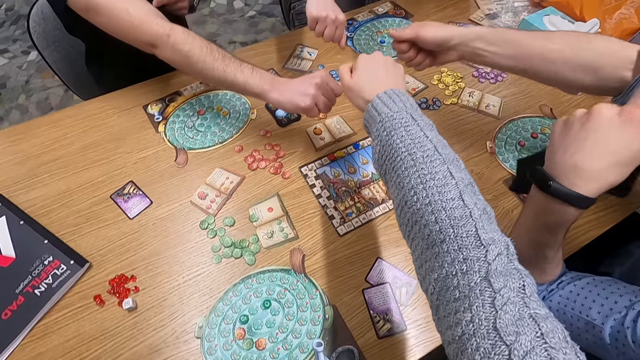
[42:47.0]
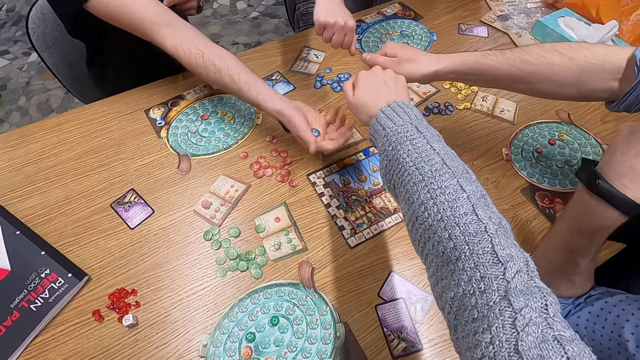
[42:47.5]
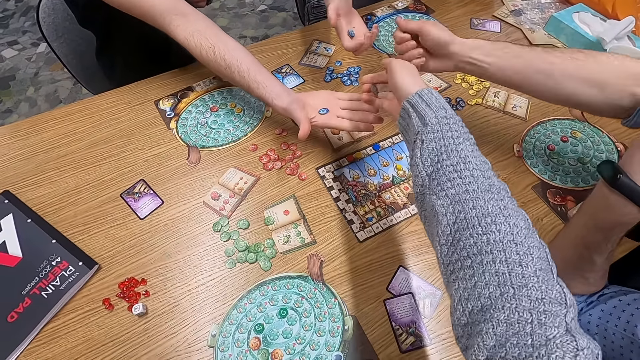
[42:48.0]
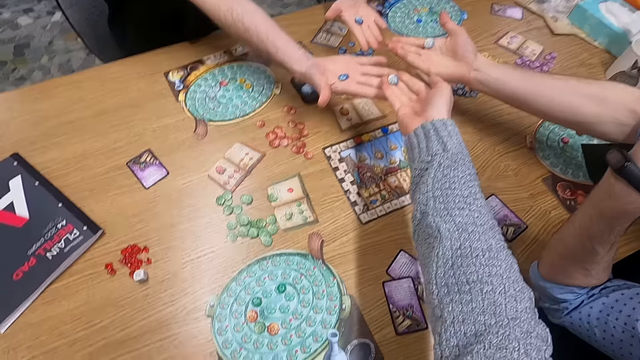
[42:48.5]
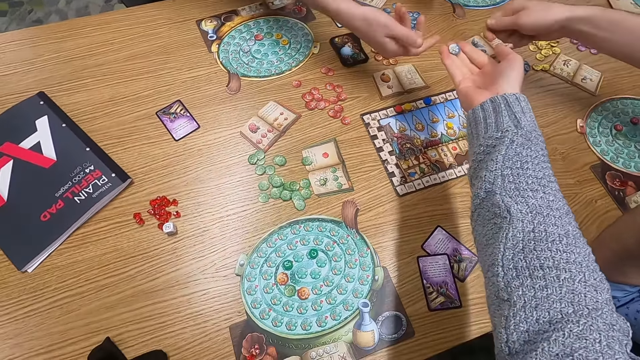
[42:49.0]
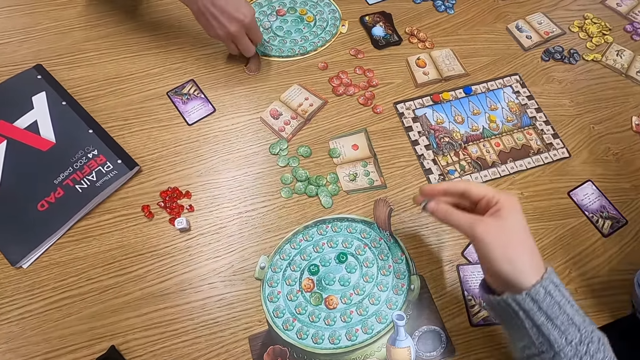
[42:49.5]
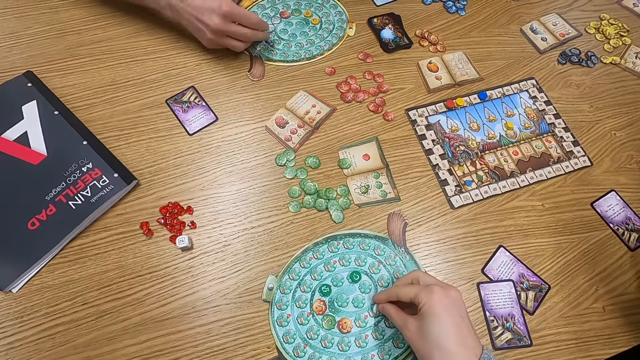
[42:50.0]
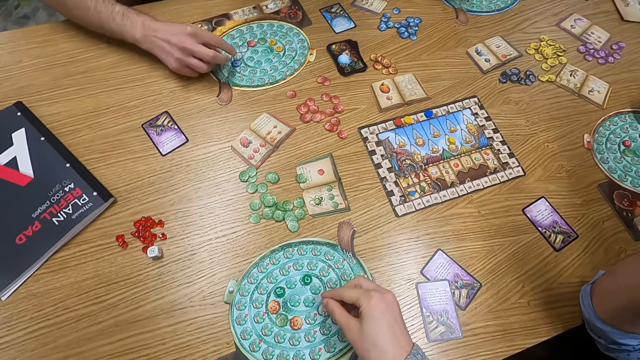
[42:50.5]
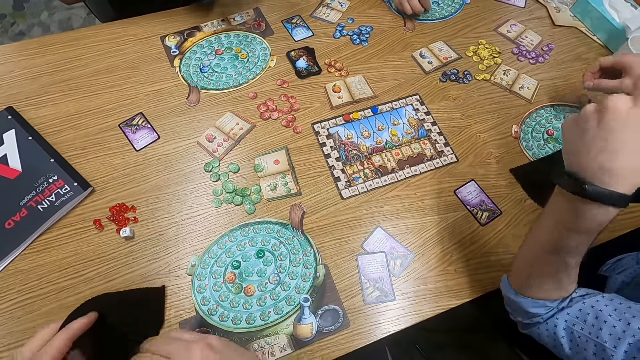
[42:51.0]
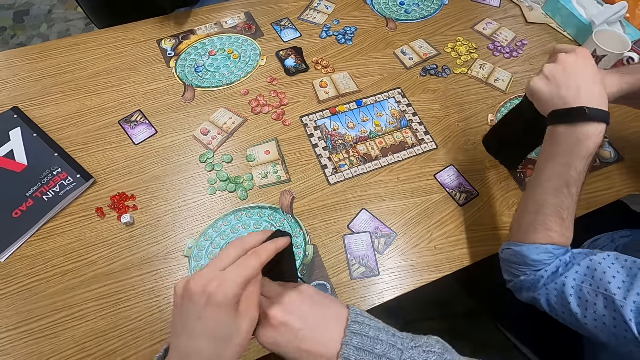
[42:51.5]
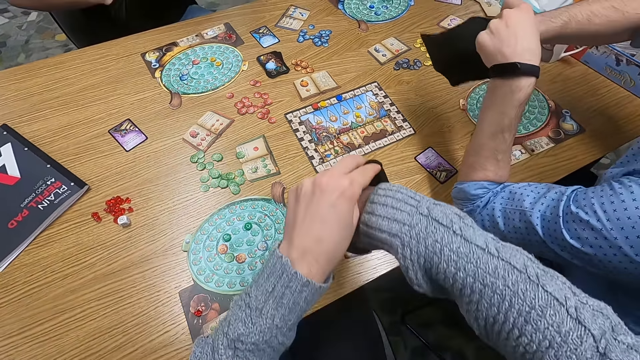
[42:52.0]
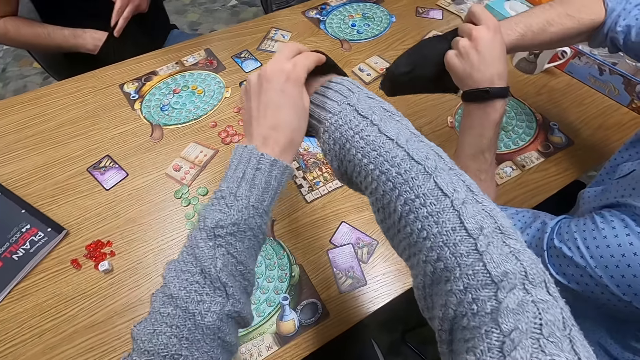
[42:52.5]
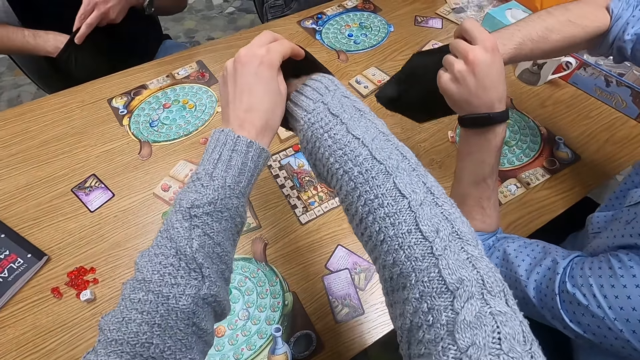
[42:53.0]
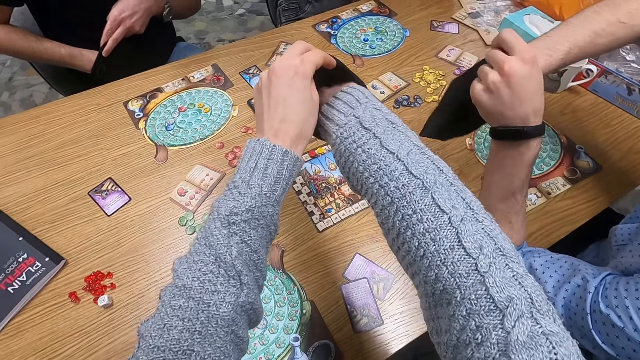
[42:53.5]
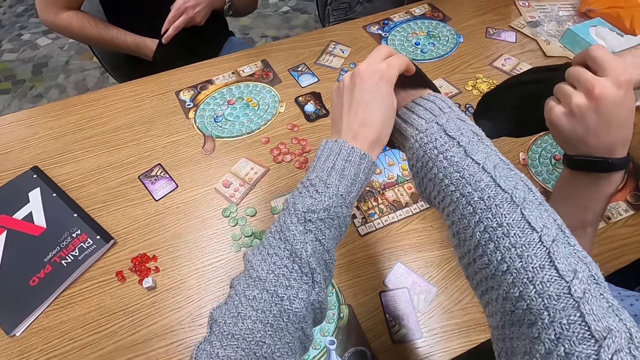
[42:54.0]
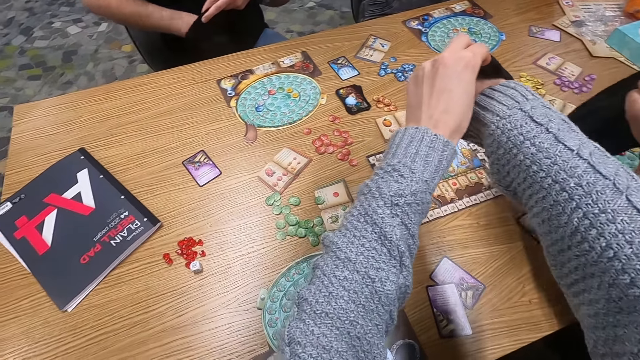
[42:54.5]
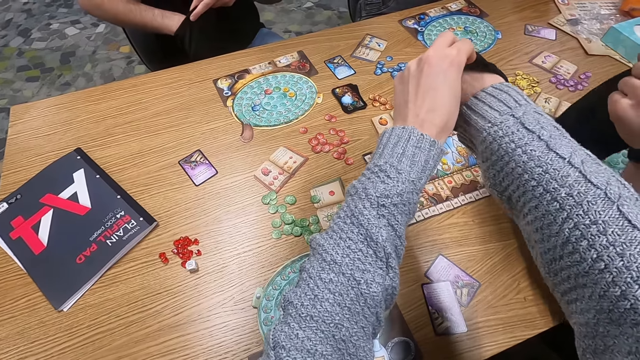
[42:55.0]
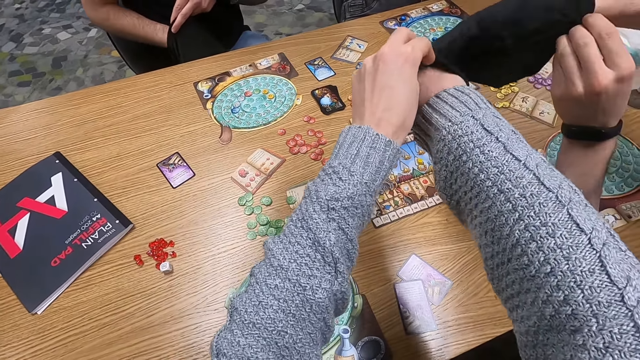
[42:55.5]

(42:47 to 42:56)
The camera wearer stretches his hand. A man stretches his hand. A woman stretches her hand. The camera wearer unfolds his hands. The woman unfolds her hands. Another man unfolds his hand. The first man unfolds his hand. A person holds a dice on the hand. Another person holds a dice on the hand. A third person holds a dice on the hand. The camera wearer holds a dice on the hand. The other man plays a game. The camera wearer plays a game. The first person places down a dice. The camera wearer places down a dice. The first man plays a game. The woman plays a game. The first man puts his hands in a small bag. The camera wearer puts his hand in the small bag. He shakes the bag. The third person shakes a bag. The first man picks something. The camera wearer picks something.

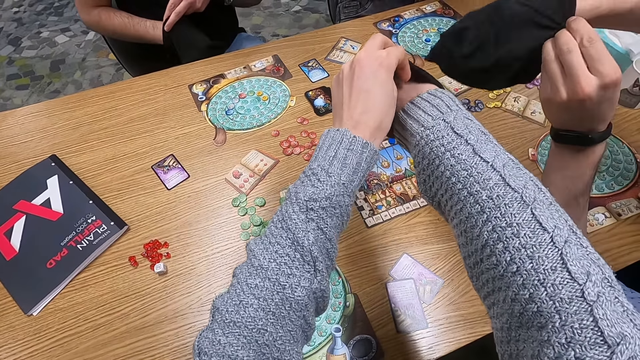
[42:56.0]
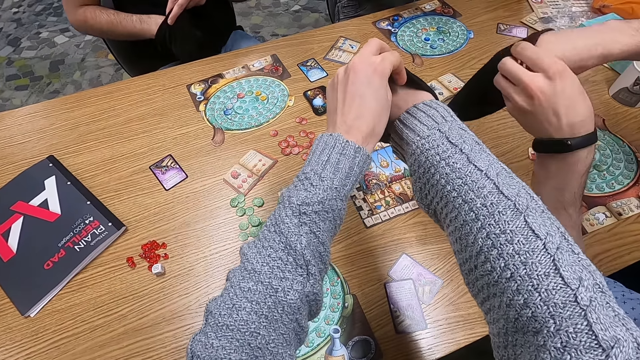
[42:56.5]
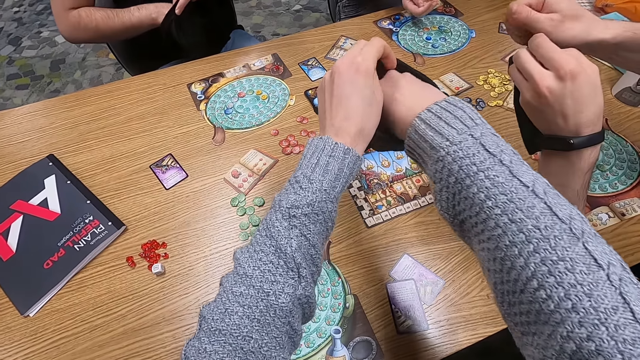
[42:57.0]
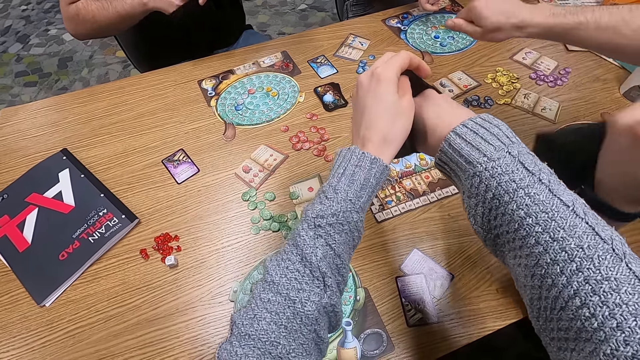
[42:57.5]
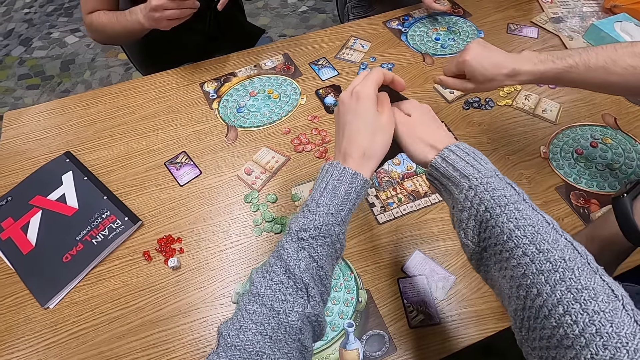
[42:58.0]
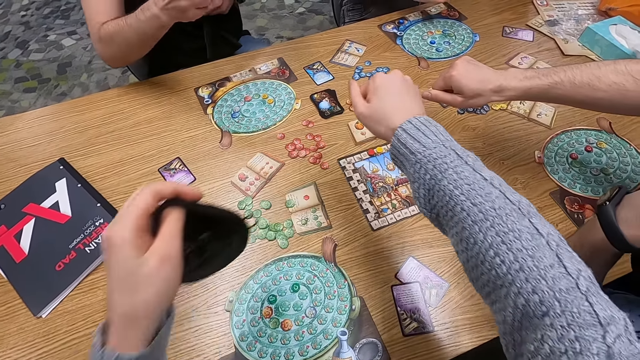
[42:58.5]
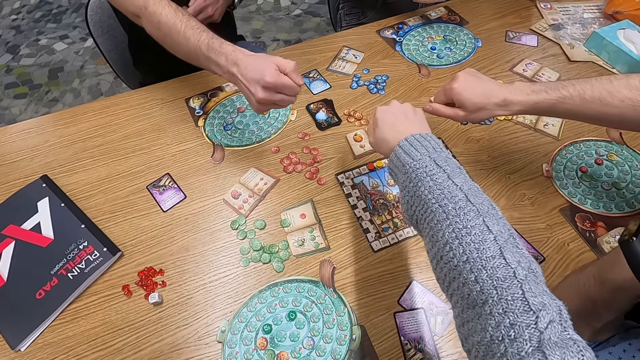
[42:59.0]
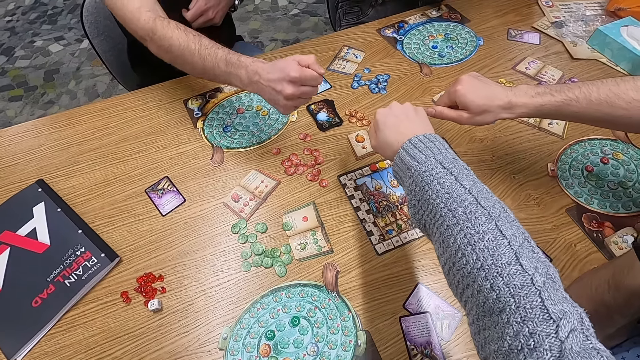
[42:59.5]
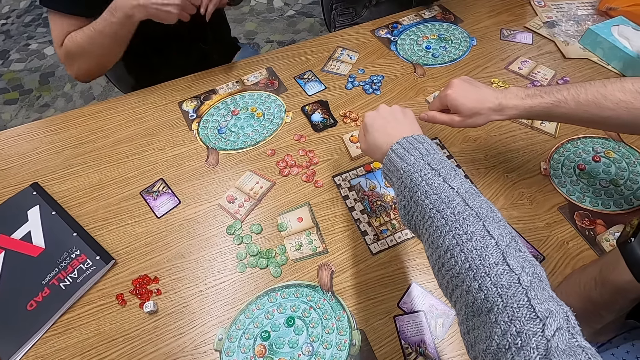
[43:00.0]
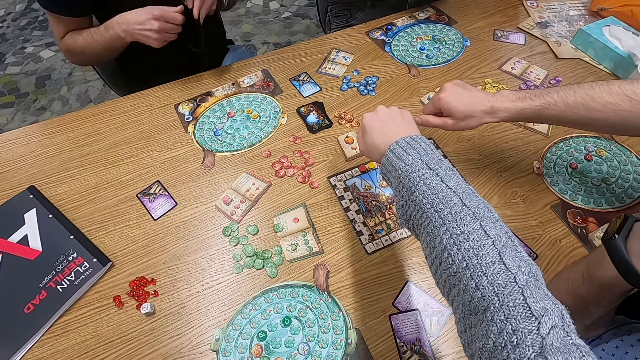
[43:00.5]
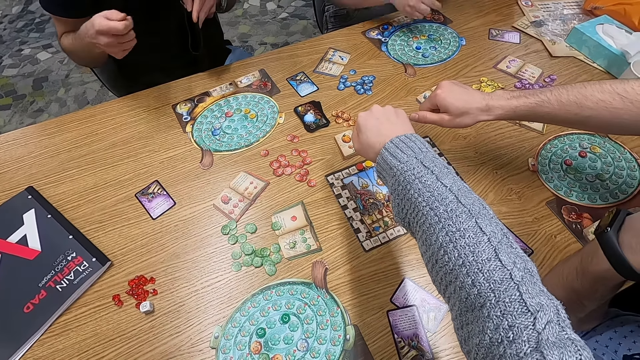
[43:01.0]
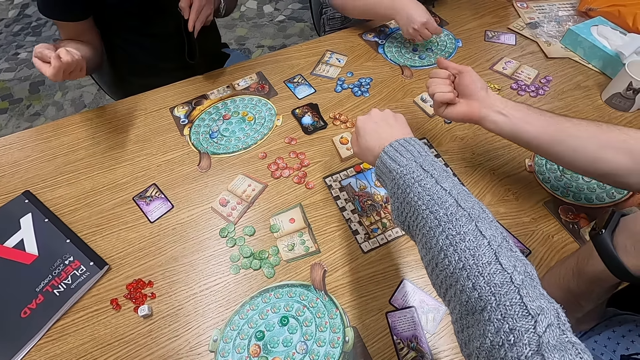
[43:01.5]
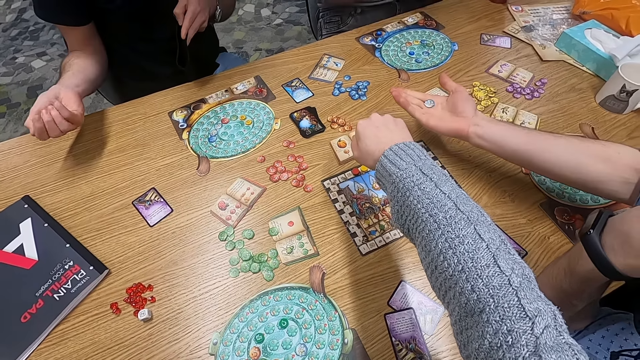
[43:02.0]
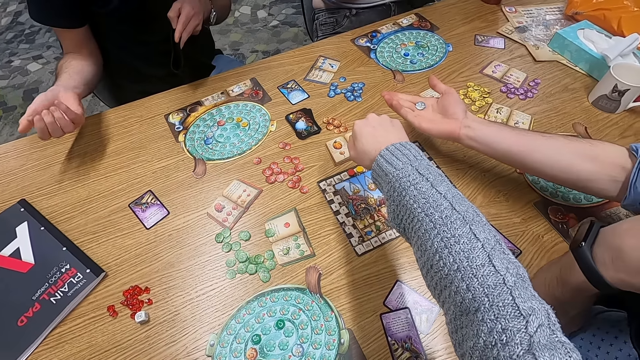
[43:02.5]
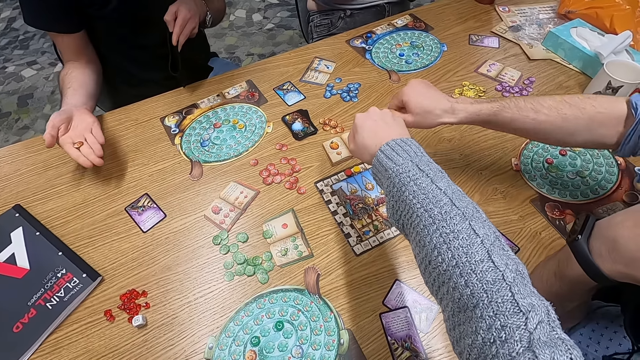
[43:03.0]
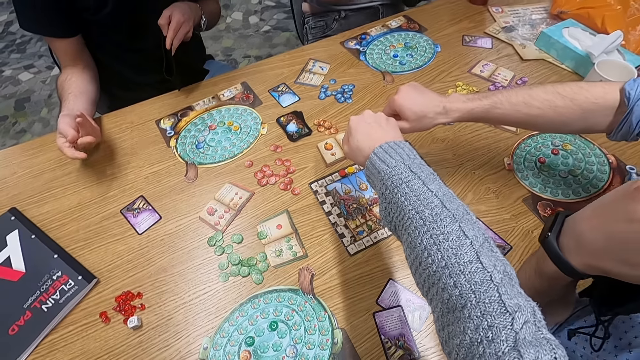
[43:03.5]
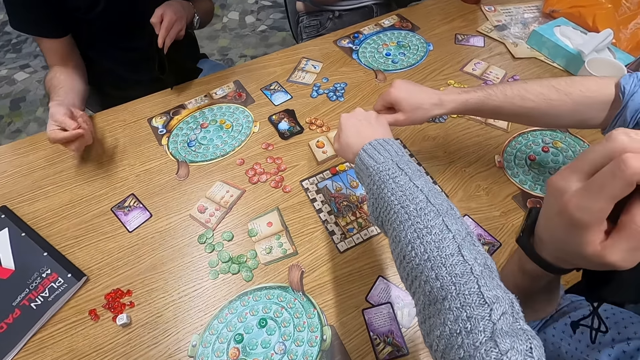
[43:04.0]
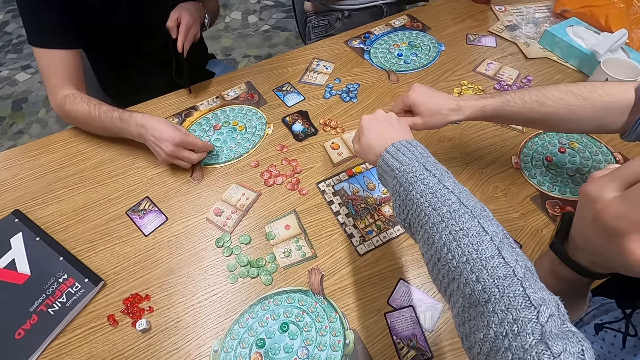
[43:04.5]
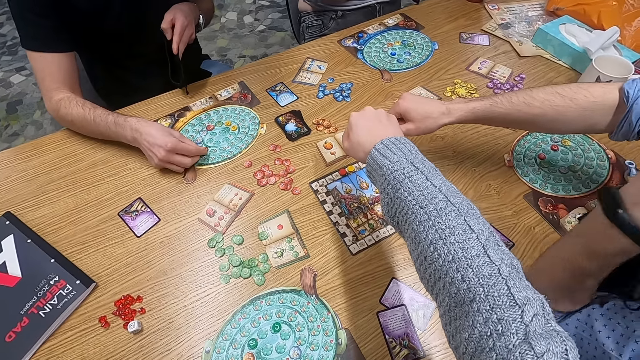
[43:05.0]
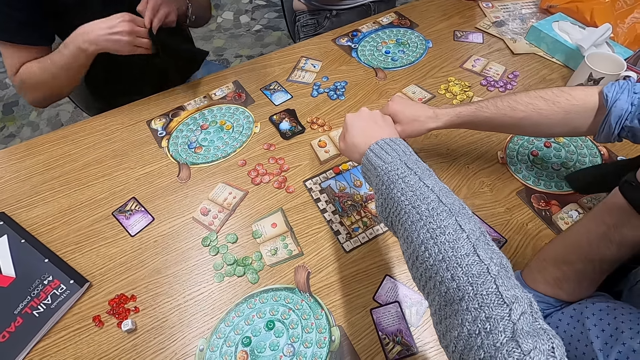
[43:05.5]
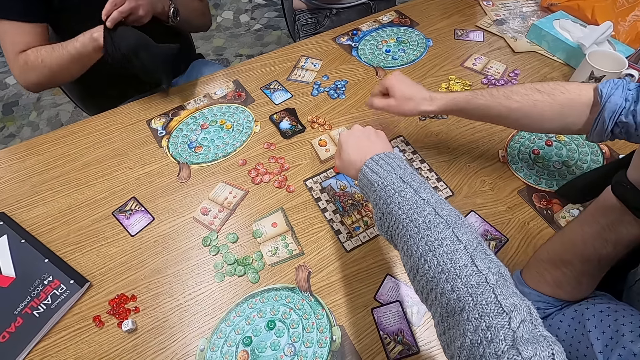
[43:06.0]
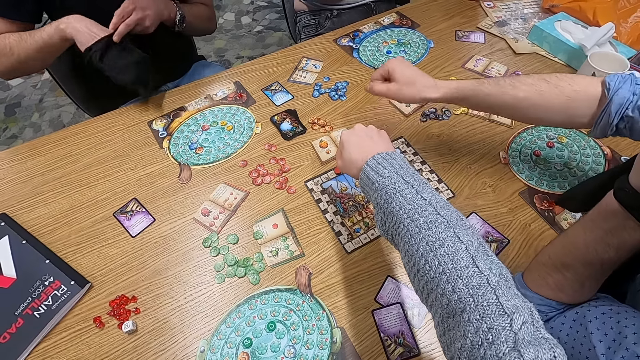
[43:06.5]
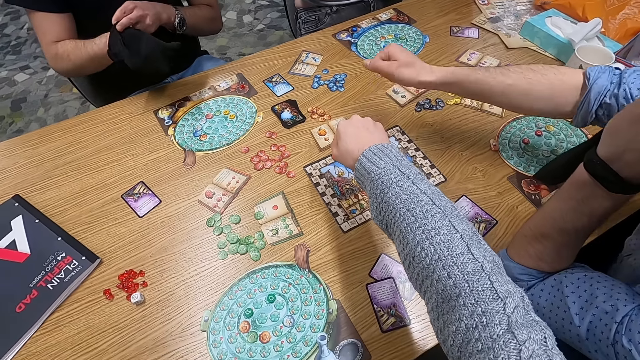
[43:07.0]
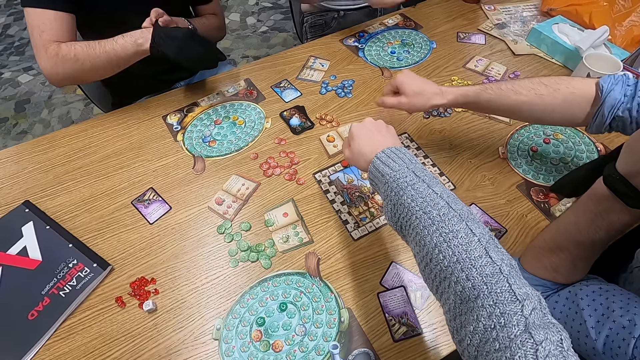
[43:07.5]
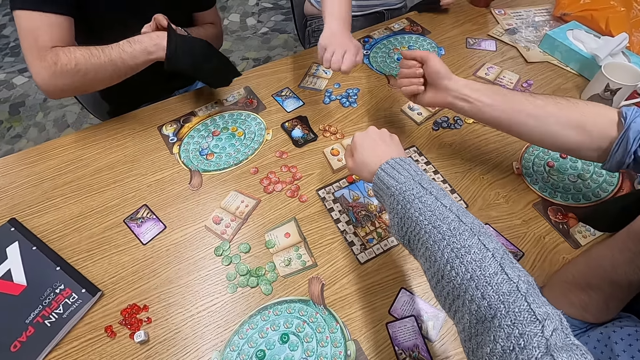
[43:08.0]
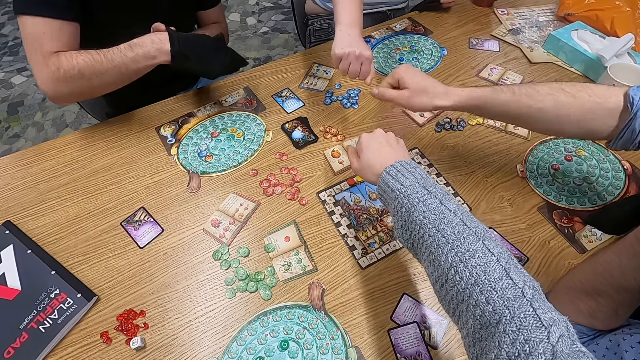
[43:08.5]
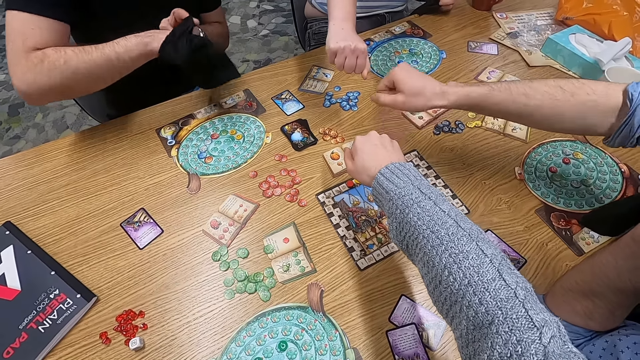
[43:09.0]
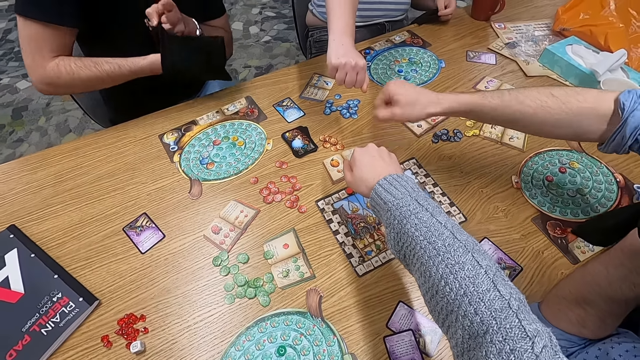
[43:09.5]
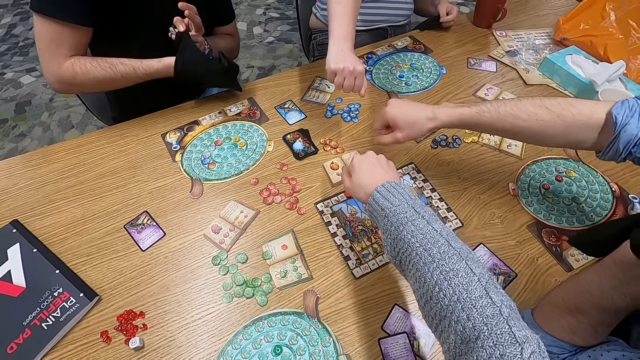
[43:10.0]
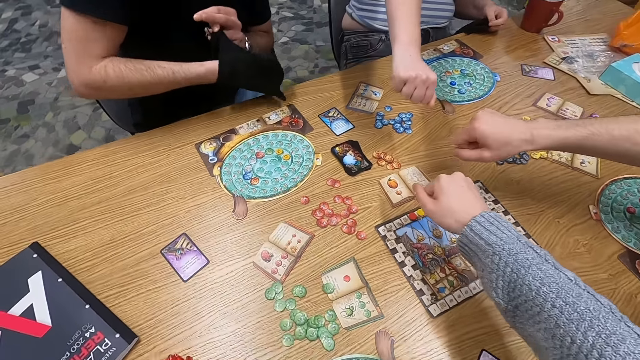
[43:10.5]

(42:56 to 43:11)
A man stretches his hand. A woman stretches her hand. Another man stretches his hand. The camera wearer stretches his hand. The other man puts something in a bag. The woman plays a game. The first man unfolds his hand. The first man folds his hand. The other man unfolds his hand. The other man plays a game. A person picks up a dice. The other man puts his hand in the bag. The first man shakes his hand. The woman folds her hand. The other man puts his hand in the bag.
